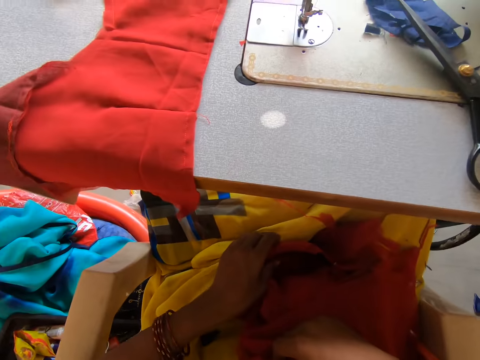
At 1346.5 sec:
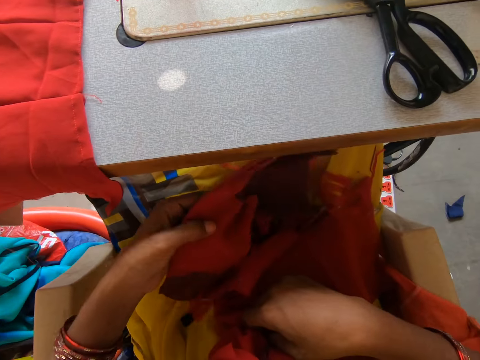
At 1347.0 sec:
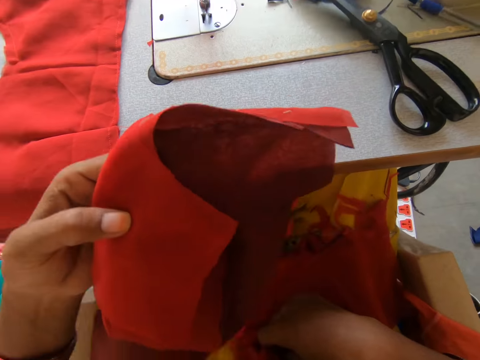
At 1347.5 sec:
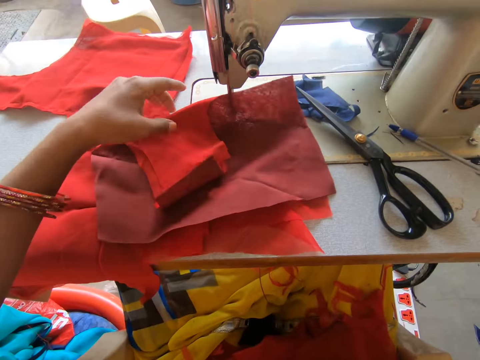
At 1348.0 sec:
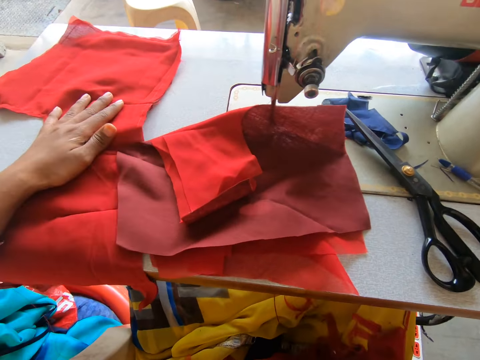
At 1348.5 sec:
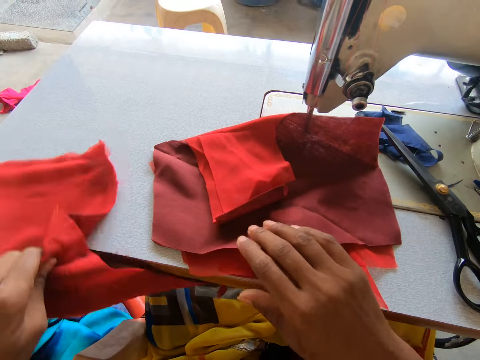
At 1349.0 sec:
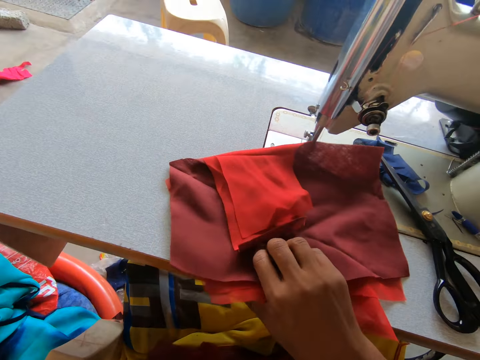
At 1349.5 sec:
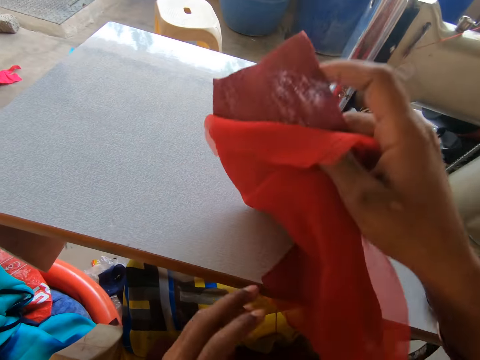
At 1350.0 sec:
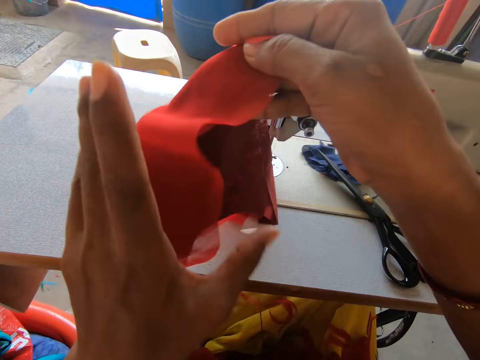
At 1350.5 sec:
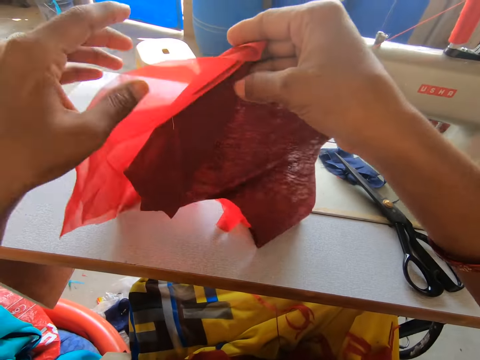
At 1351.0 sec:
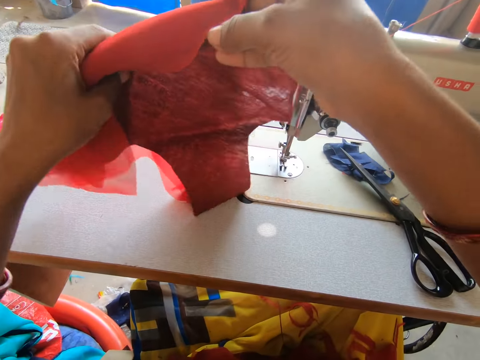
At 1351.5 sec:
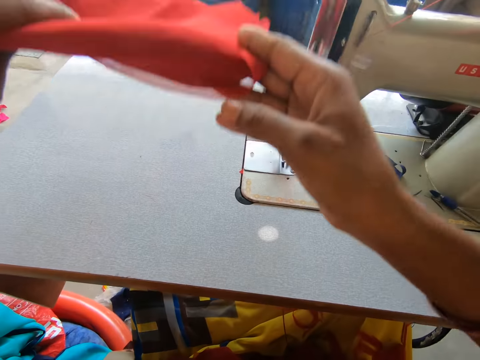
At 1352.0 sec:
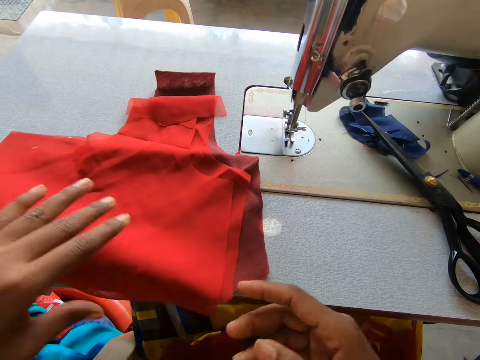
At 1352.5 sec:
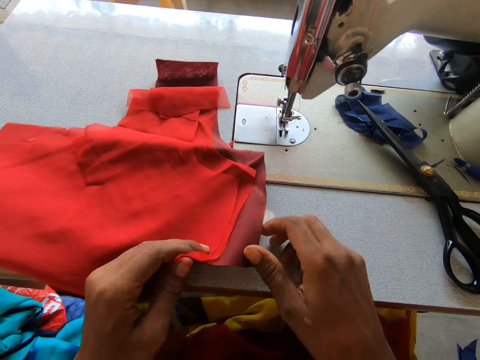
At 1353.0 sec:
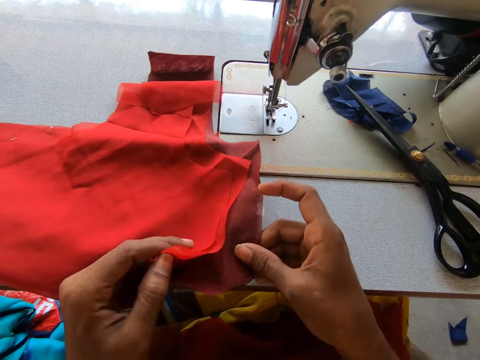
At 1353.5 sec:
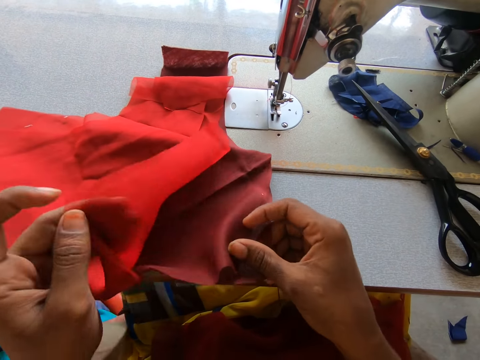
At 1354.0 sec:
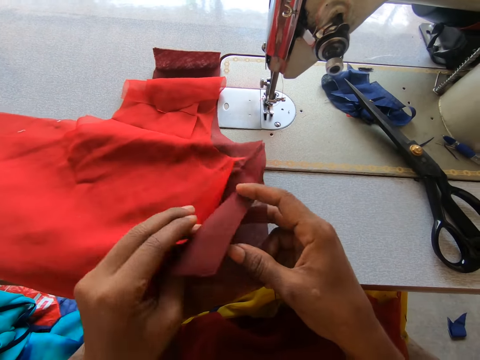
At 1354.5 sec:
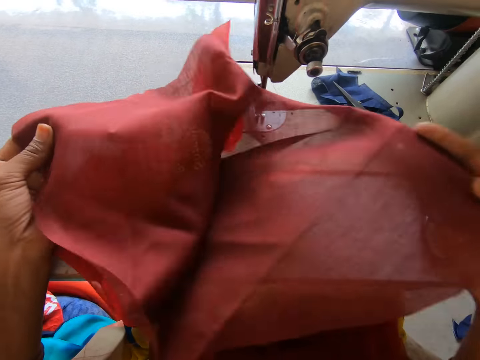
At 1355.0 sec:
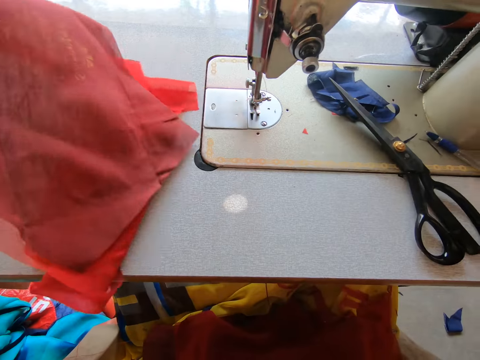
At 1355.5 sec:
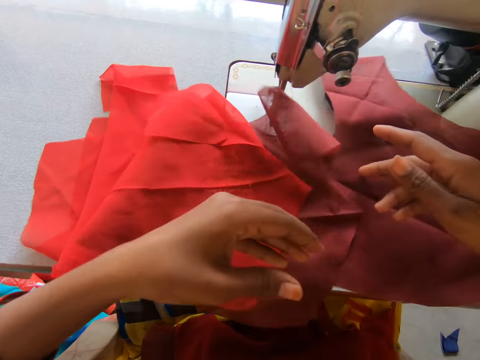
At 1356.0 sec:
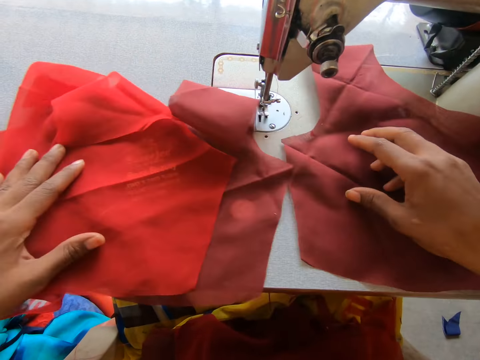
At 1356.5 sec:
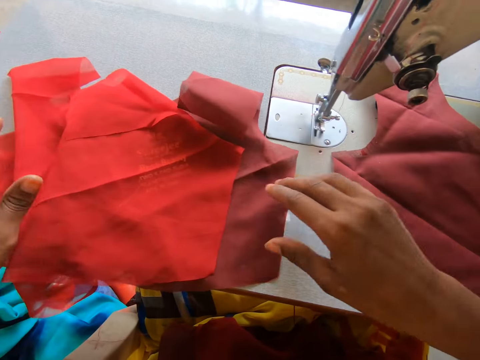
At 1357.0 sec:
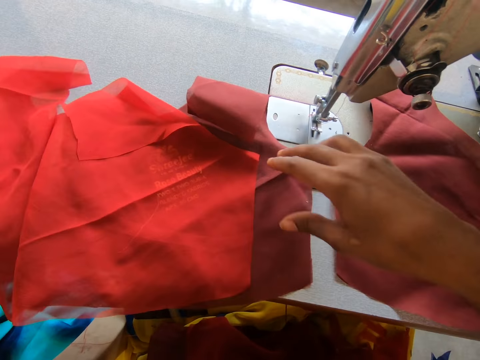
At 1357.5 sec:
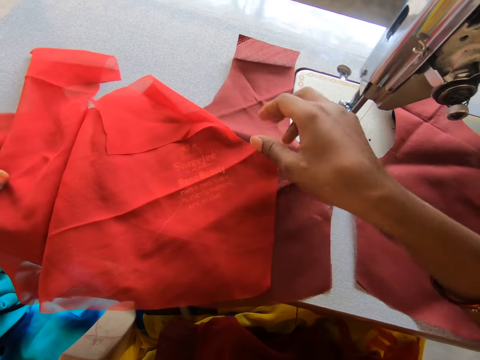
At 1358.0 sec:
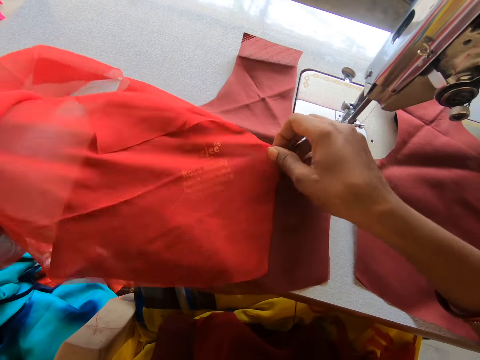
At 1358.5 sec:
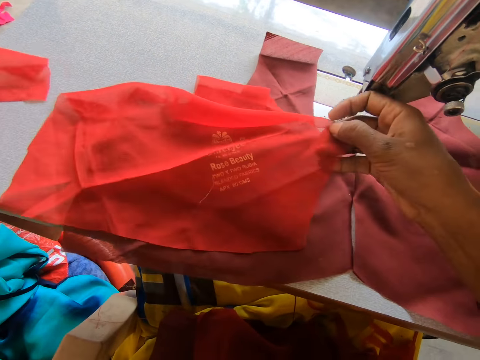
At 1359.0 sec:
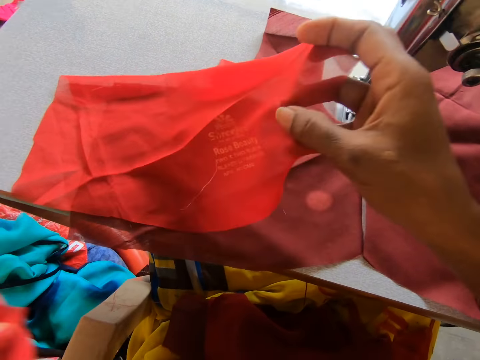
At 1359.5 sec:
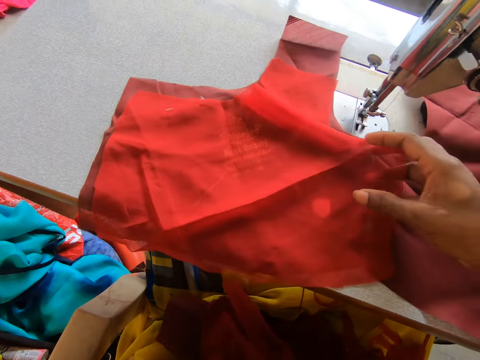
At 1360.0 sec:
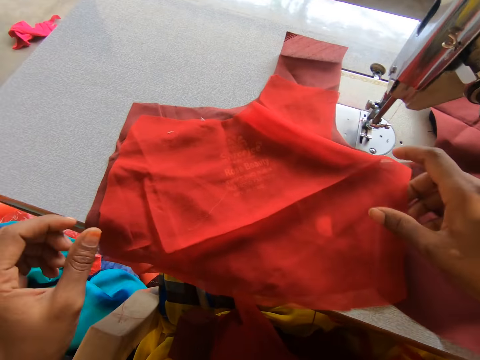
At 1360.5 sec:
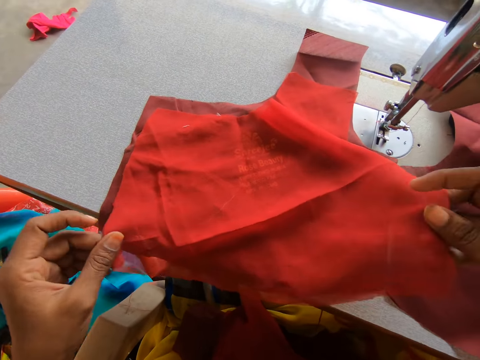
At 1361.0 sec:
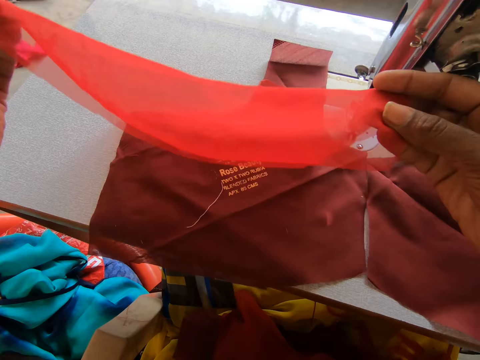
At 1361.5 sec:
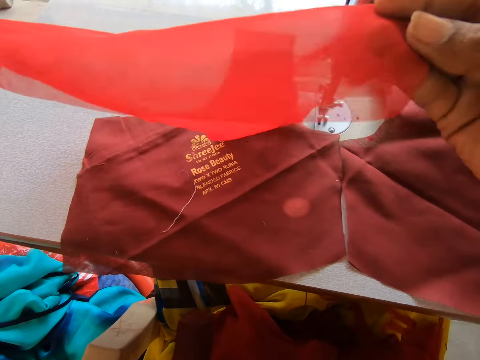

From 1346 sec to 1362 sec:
The camera wearer places pieces of fabric on the machine. They lift the fabric. They push aside the sewn fabric from the machine. They hold the fabric with the right hand. They lift the pieces of fabric. They turn the fabric and touch the cloth with both hands. They place the fabric on top of the sewing machine. They put the right hand aside. They hold the cloth firmly. They separate the pieces of fabric. They put the right hand on the fabric. They unfold the cloth and stretch the fabric. They lift the lining and put it on the sewing machine. They set a piece of chiffon to the piece of lining.

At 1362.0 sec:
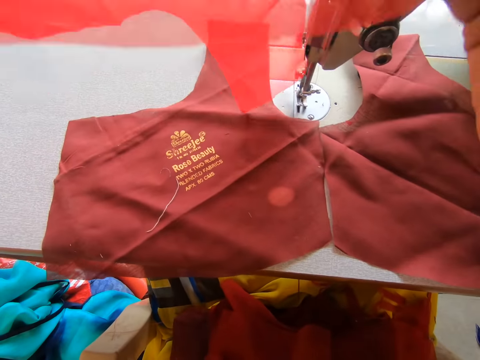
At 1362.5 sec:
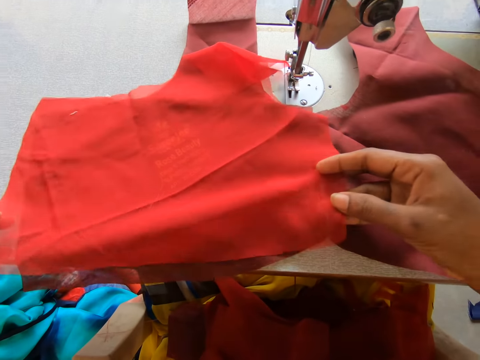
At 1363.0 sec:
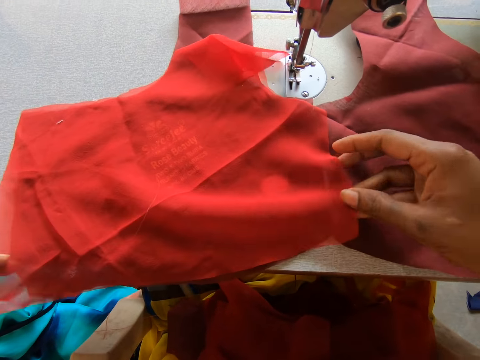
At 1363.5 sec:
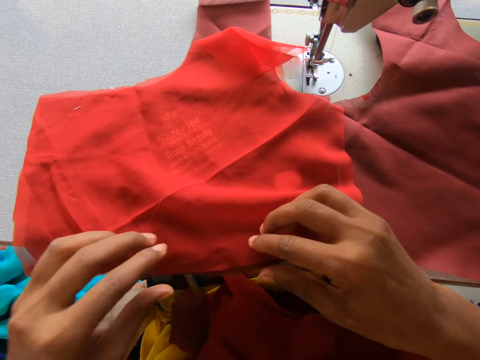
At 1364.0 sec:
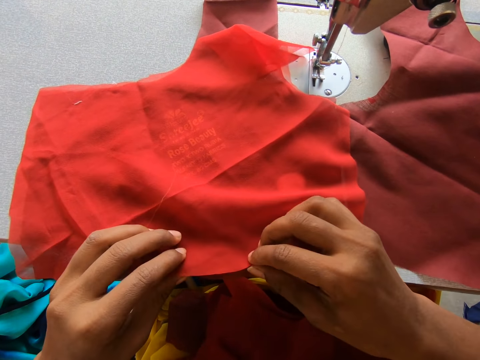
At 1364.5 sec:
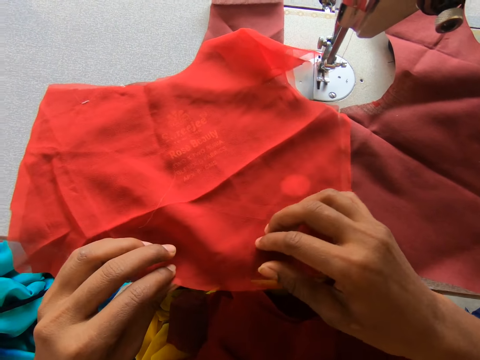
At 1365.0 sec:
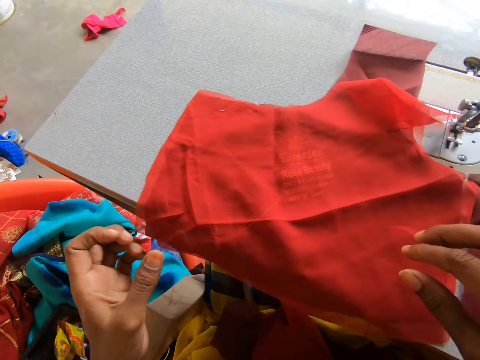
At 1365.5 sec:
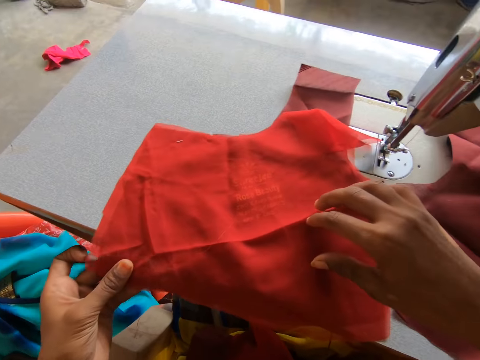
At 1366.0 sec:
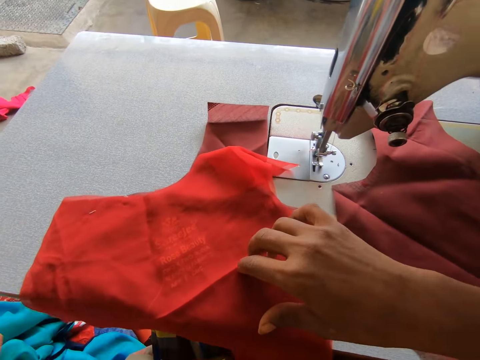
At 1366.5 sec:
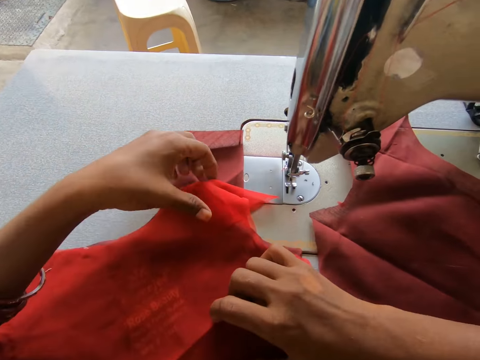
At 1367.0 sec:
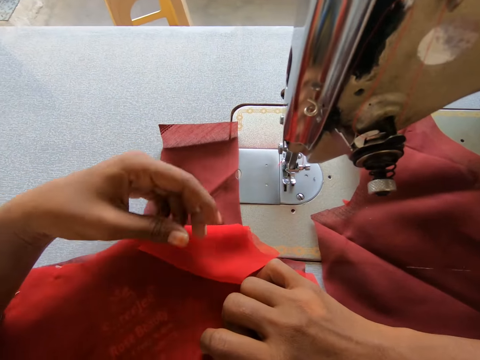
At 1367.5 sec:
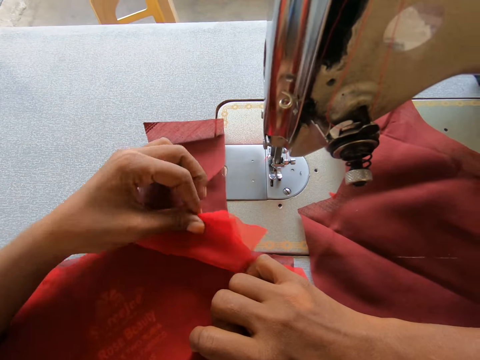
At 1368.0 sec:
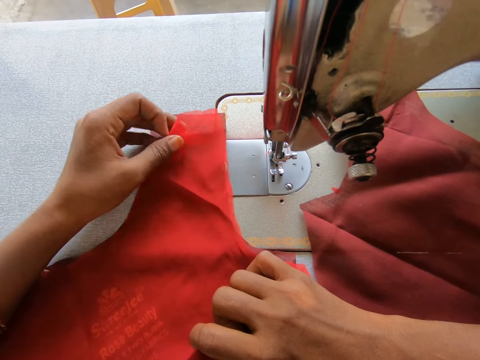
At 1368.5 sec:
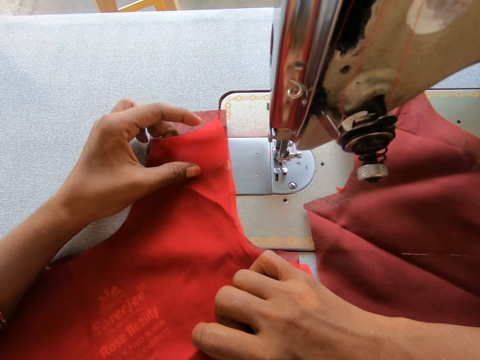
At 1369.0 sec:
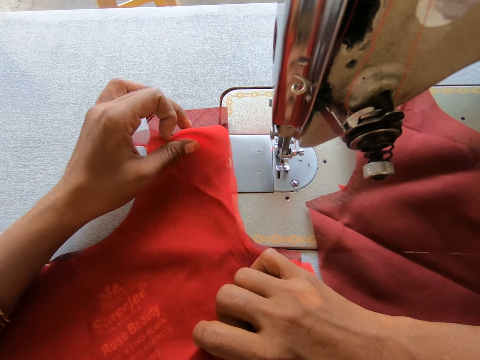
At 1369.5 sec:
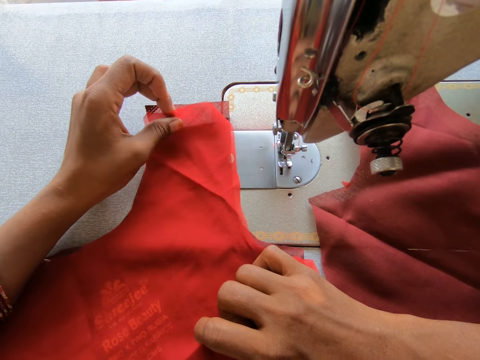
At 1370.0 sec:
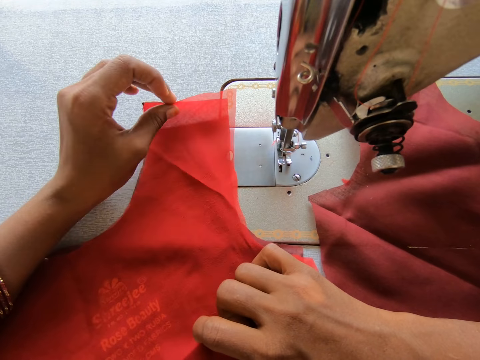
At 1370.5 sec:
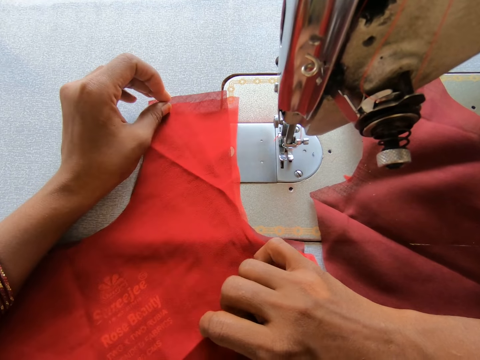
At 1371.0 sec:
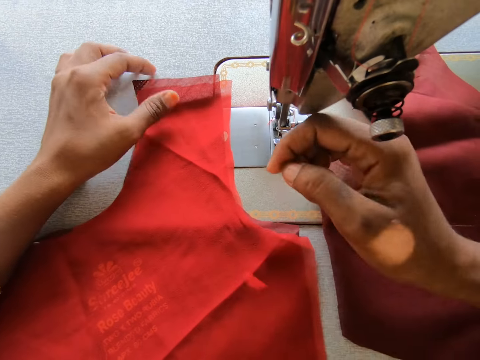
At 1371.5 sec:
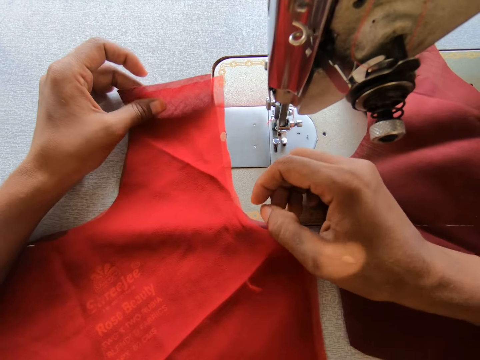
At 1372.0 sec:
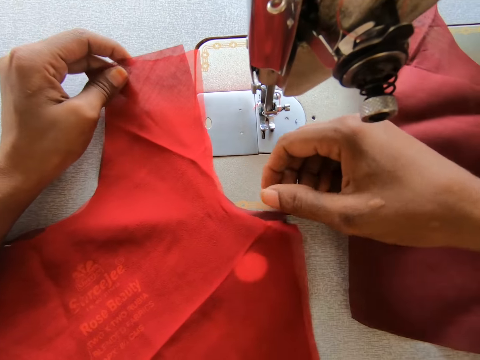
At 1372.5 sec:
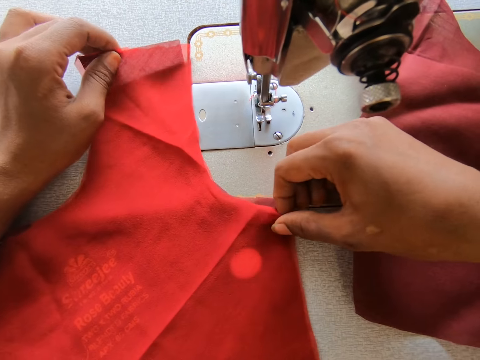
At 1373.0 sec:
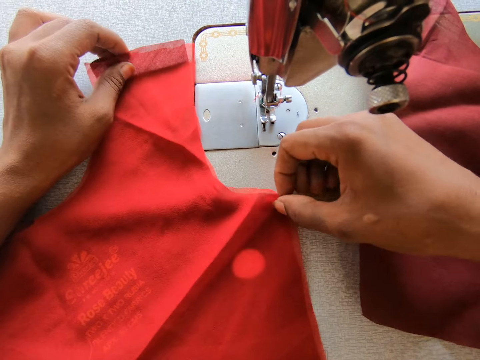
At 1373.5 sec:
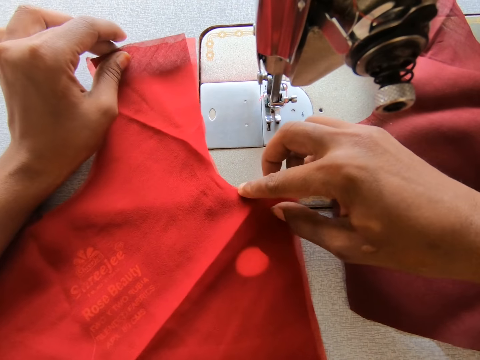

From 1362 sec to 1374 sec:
The camera wearer lifts the lining. They place the lining on top of the fabric. They fold the lining. They return the fabric to its normal position. They place the fabric in place.
